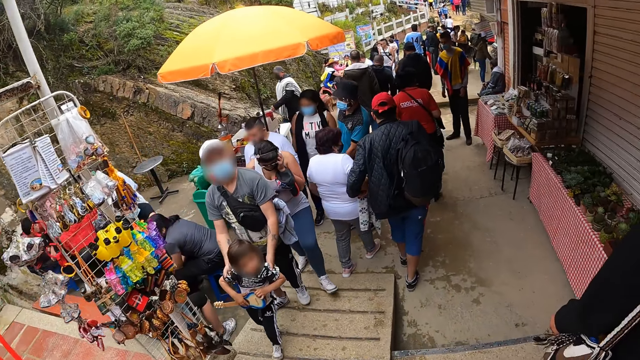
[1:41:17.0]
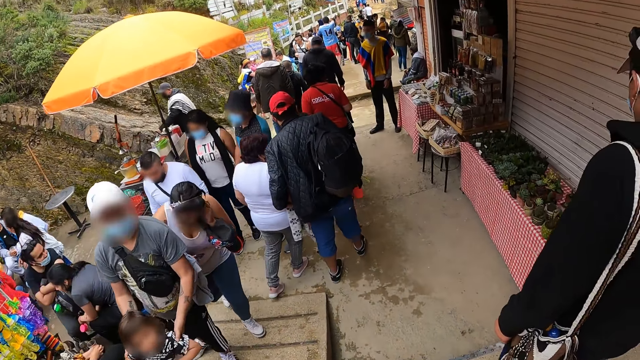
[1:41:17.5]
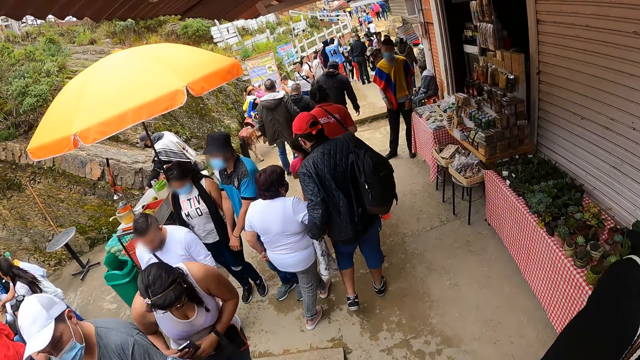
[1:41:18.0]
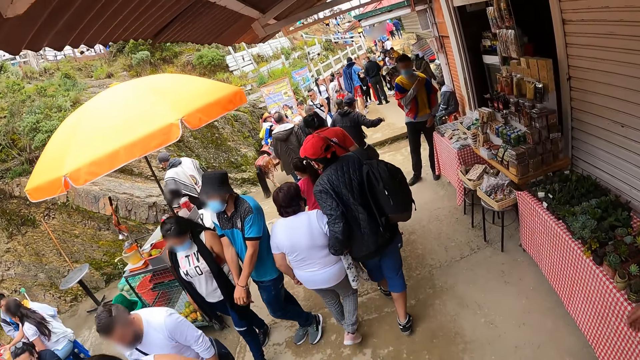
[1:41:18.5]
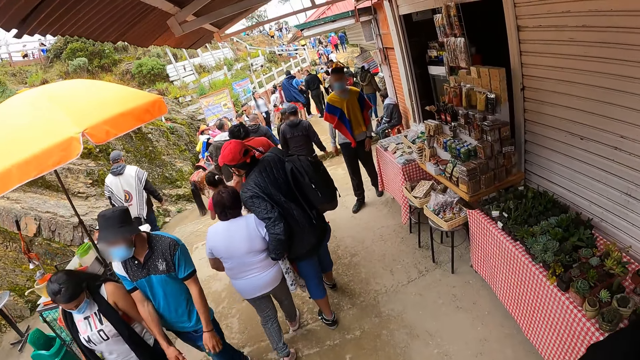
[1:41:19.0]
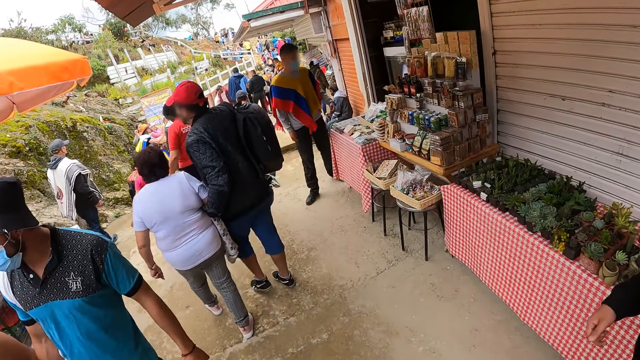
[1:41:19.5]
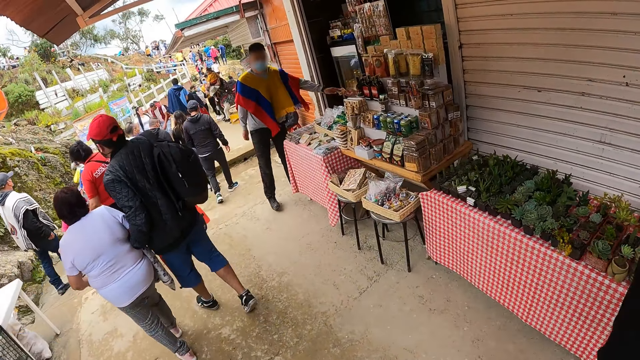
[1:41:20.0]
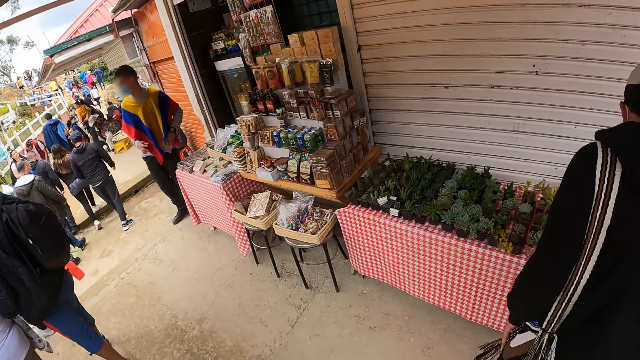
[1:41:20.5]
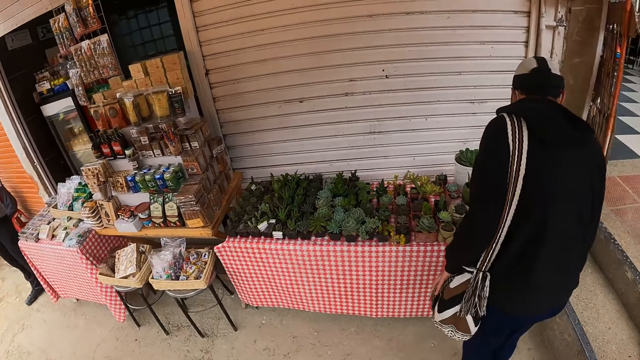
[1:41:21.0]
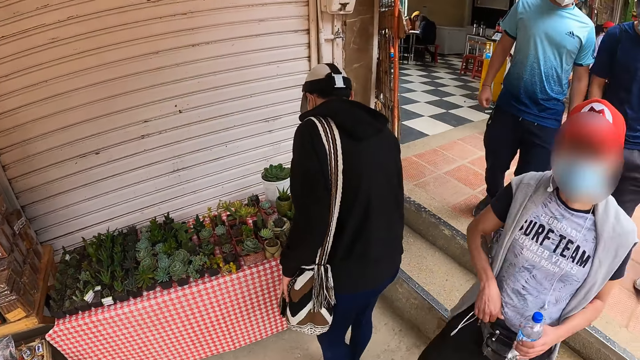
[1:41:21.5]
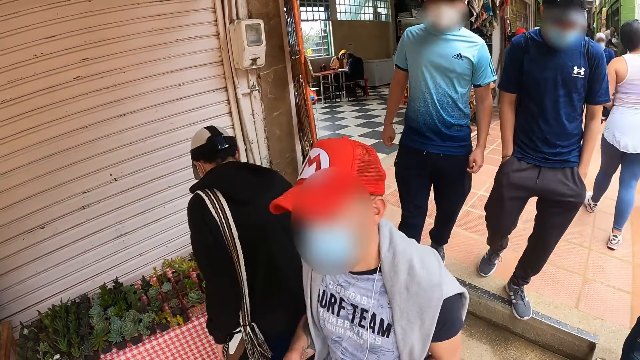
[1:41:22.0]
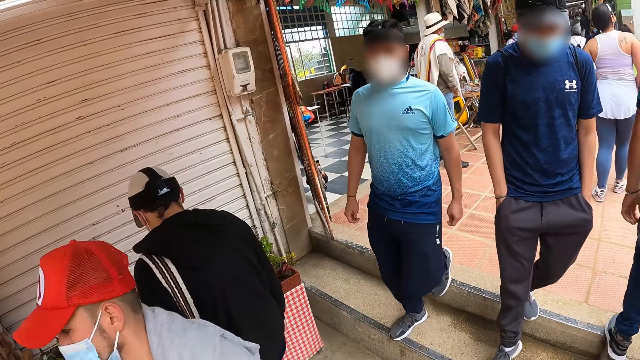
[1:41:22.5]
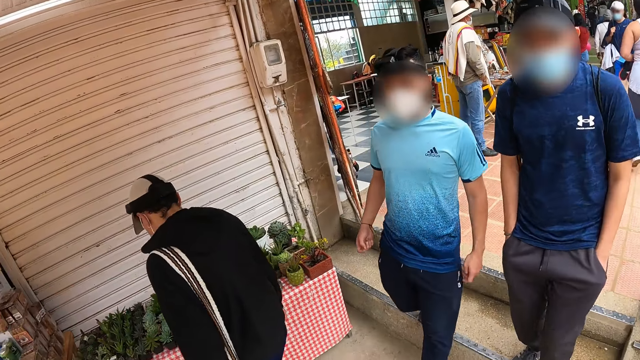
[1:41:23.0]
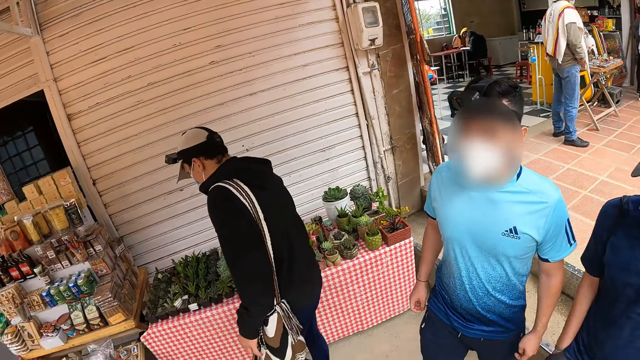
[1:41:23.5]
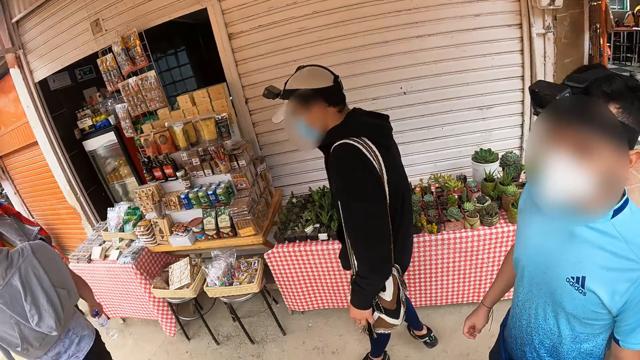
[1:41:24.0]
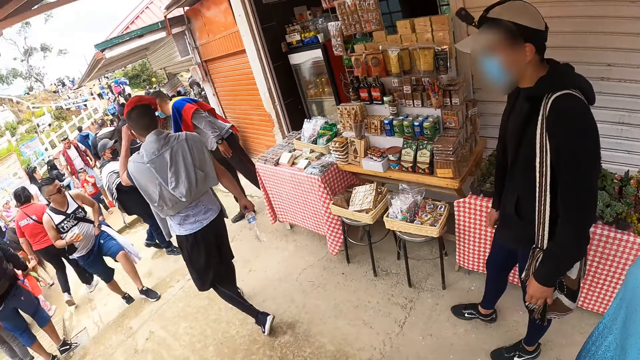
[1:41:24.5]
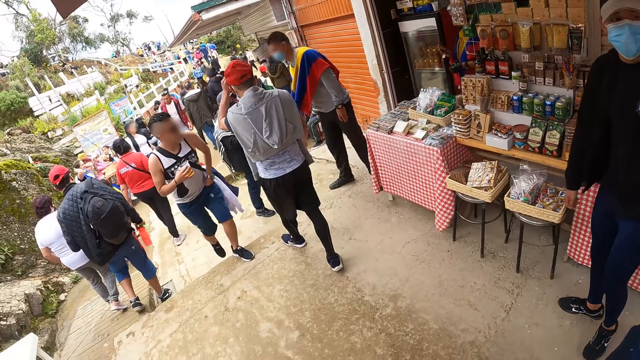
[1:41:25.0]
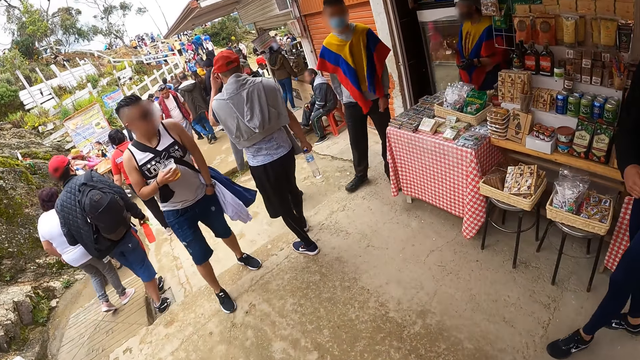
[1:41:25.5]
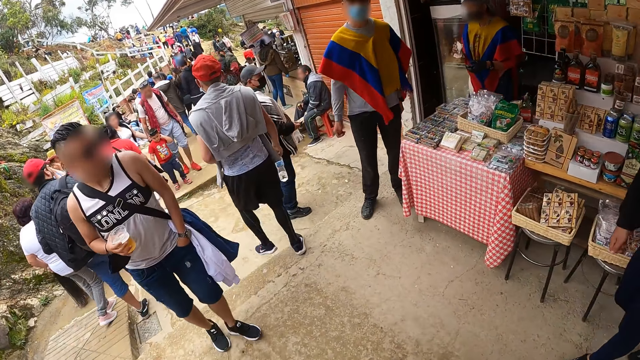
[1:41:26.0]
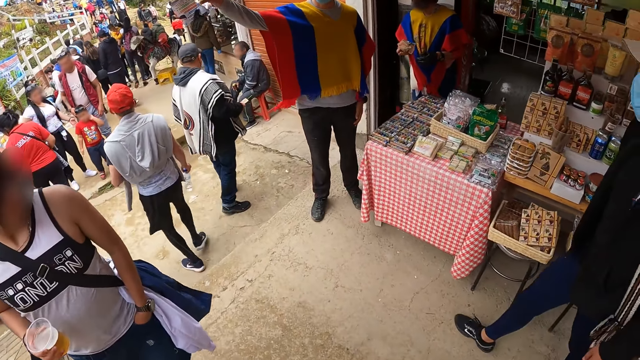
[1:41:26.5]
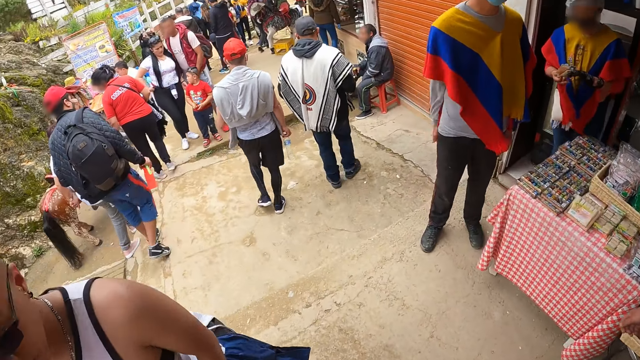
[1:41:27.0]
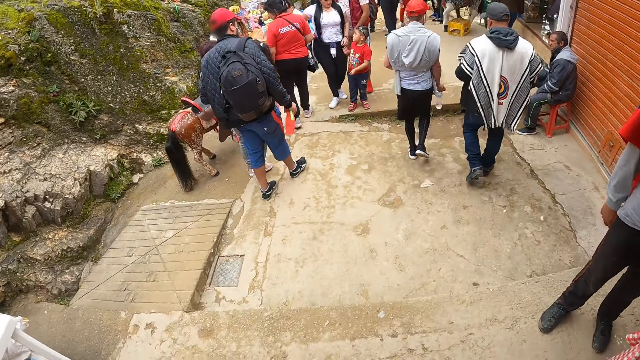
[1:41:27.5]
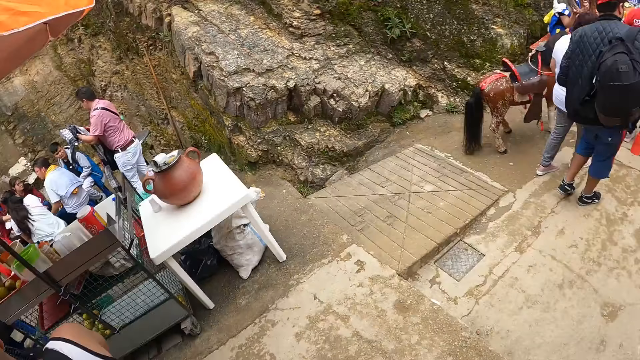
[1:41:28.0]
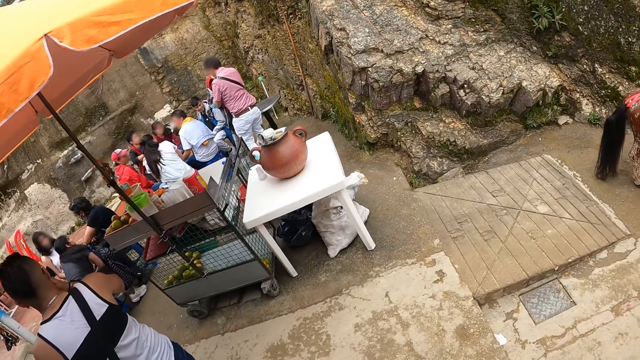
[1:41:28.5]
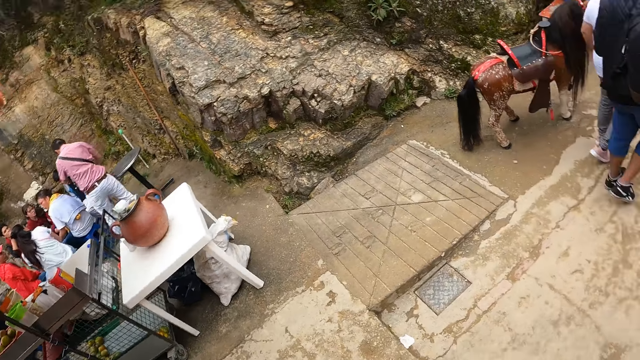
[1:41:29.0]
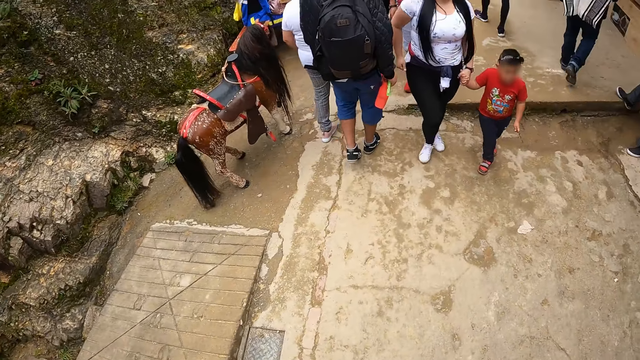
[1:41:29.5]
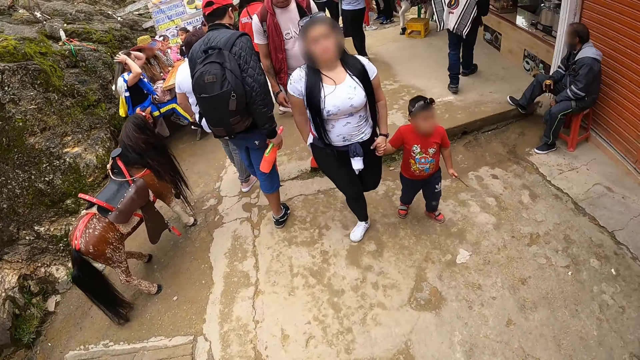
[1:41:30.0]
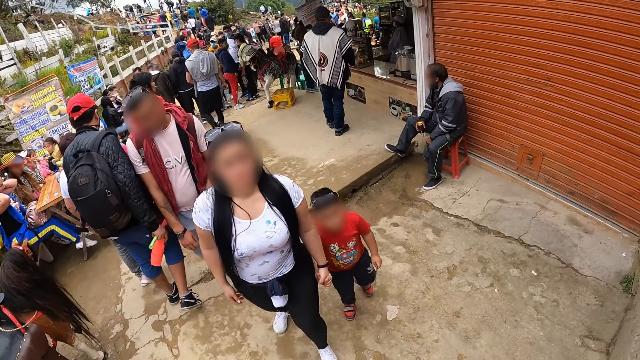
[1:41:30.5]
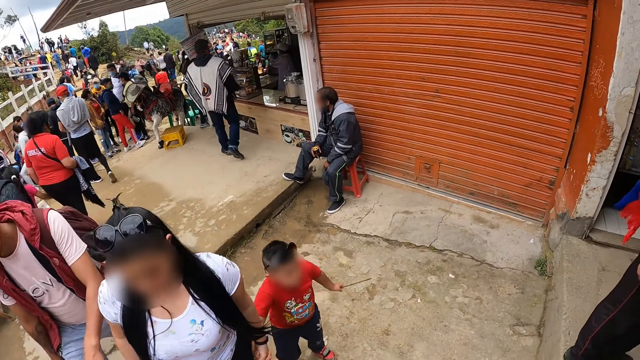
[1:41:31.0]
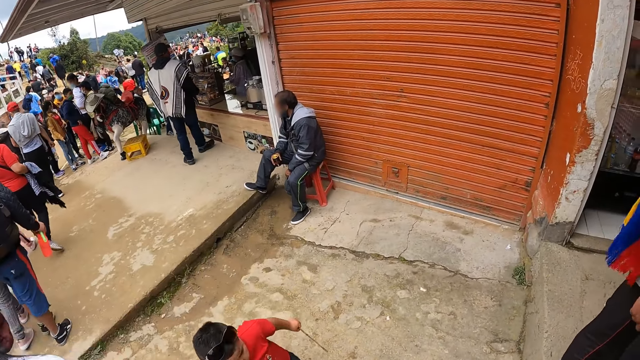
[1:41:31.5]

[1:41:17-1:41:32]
The camera wearer walks beside the stalls. The man looks at some plants on a table. The camera wearer looks on the other side. The man walks beside the stalls. The camera wearer looks around the stalls.

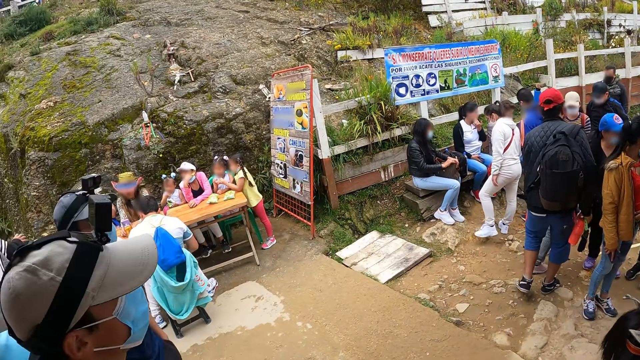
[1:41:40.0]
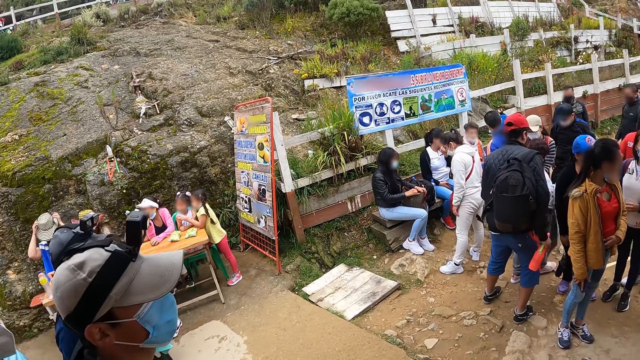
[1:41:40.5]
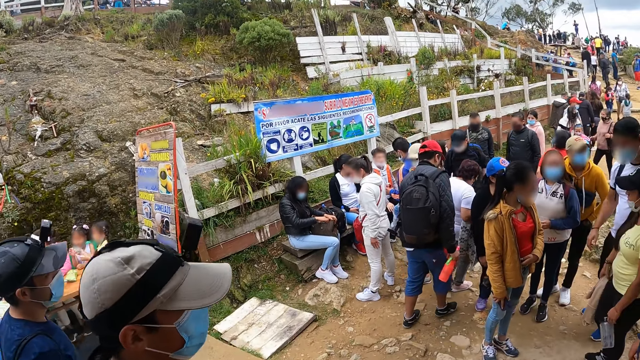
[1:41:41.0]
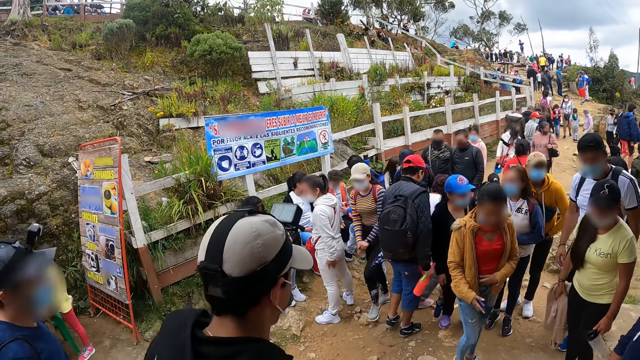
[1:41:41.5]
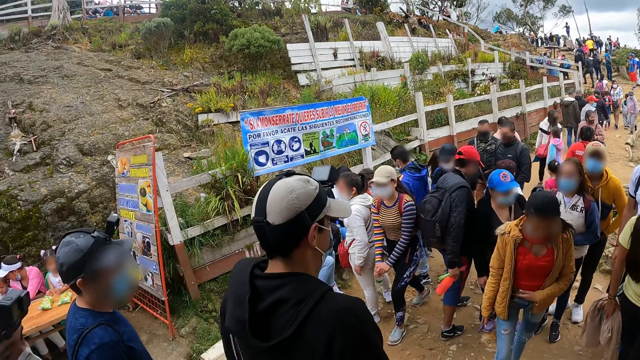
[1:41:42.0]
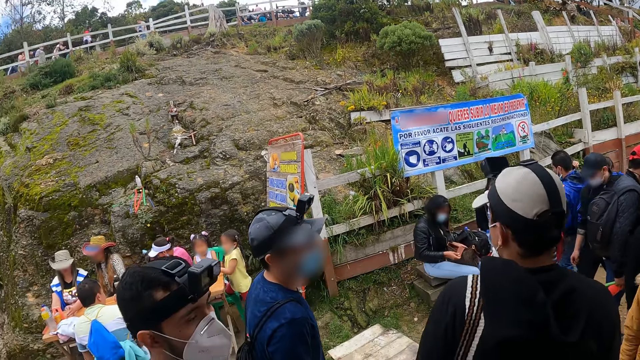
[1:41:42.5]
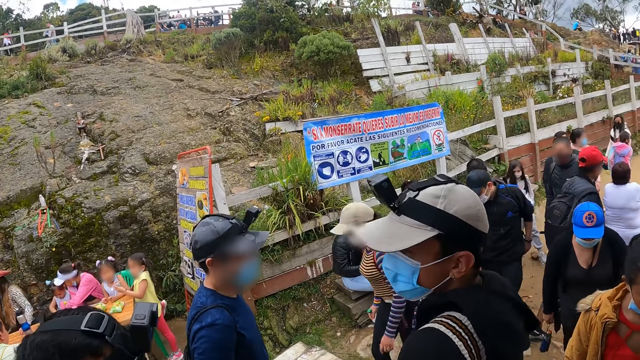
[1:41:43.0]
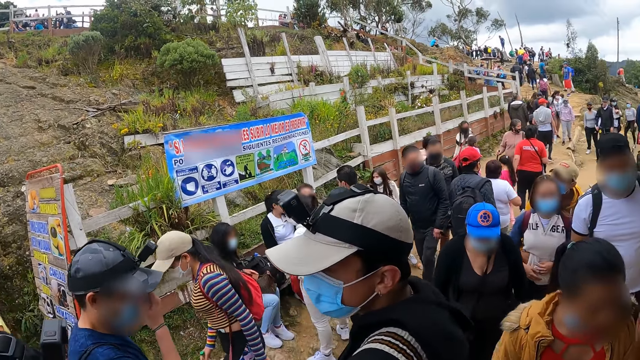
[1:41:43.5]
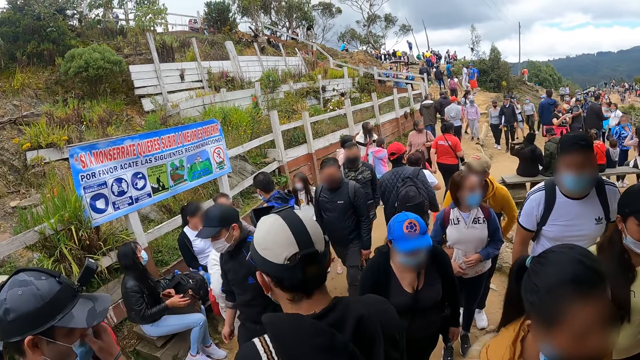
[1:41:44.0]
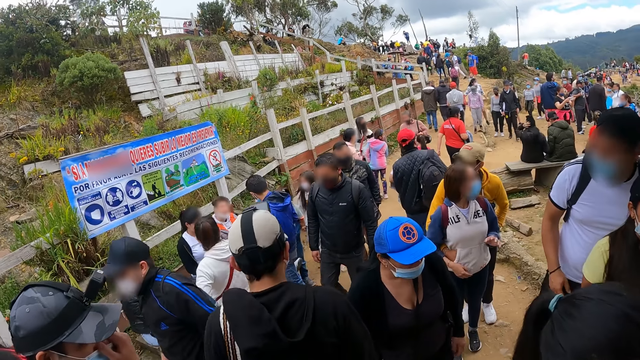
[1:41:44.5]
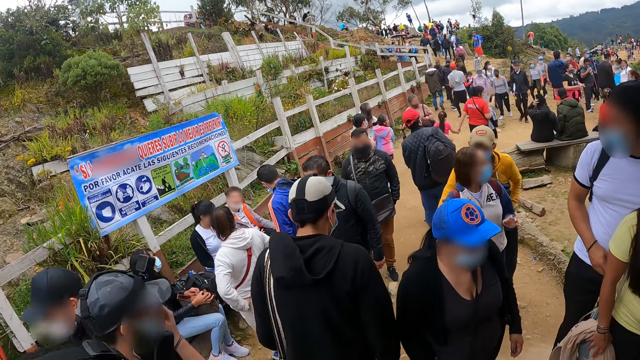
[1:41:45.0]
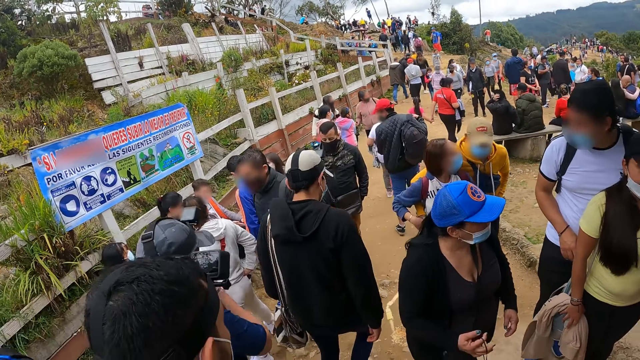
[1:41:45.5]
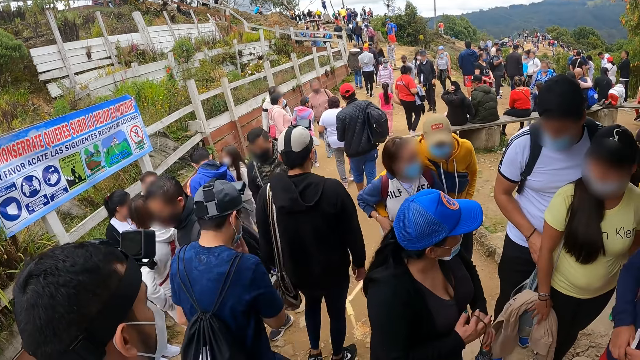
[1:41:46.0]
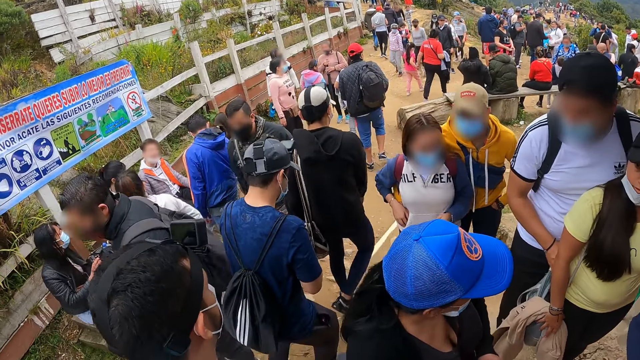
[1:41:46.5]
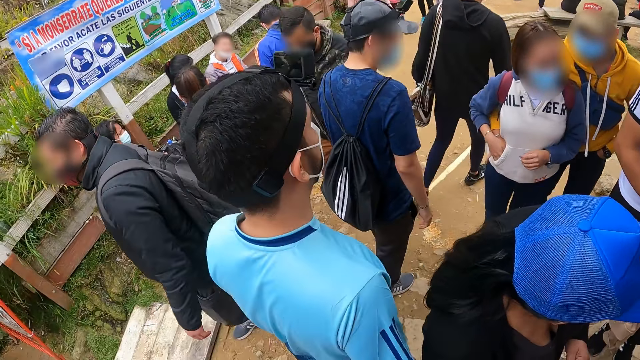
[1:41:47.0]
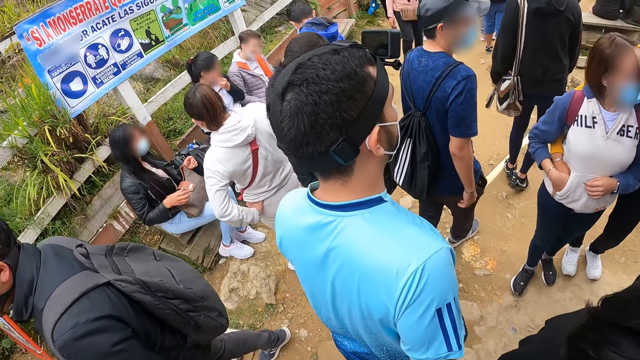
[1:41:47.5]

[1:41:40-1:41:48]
The camera wearer walks around the food fair with a man, another man and a third man. The second man touches his face with his right hand. The camera wearer looks around the park.
